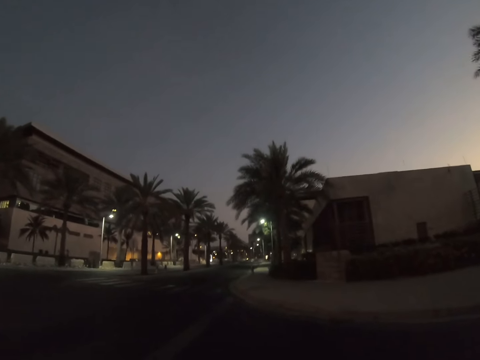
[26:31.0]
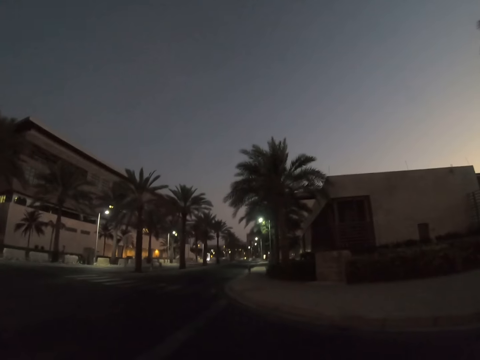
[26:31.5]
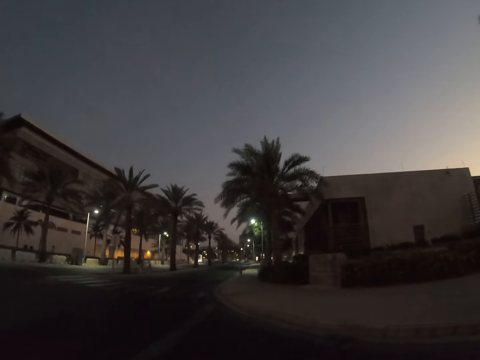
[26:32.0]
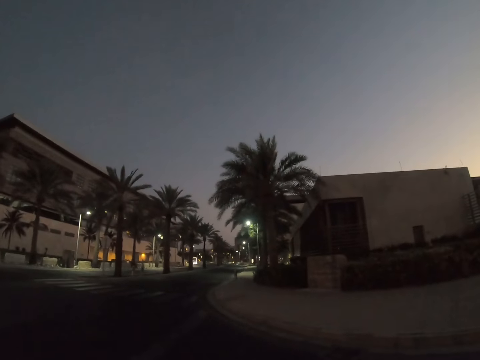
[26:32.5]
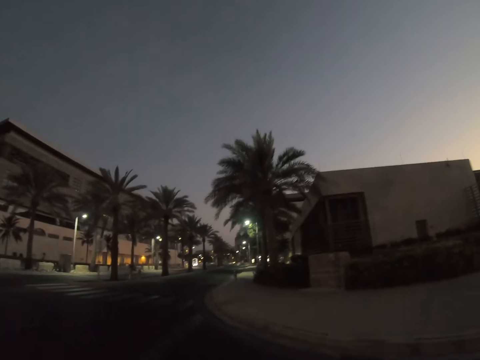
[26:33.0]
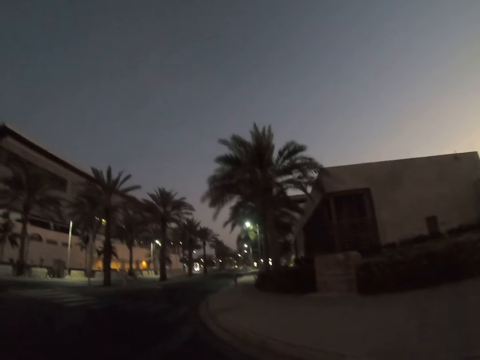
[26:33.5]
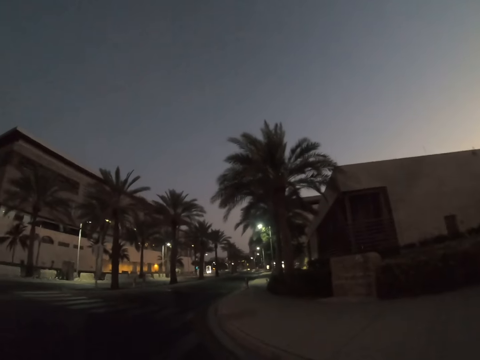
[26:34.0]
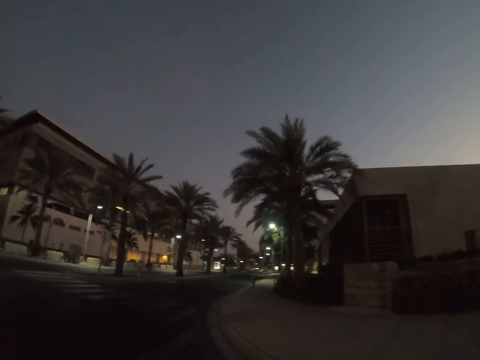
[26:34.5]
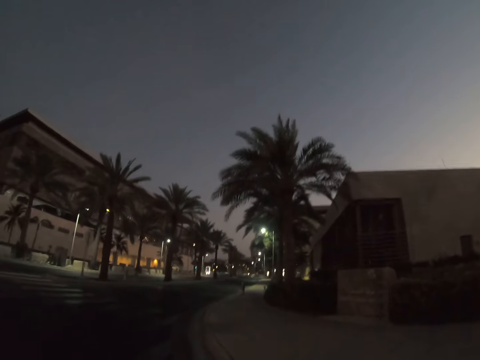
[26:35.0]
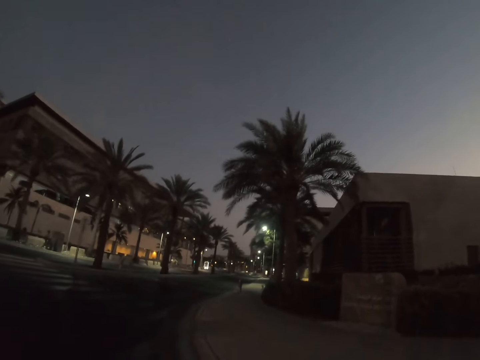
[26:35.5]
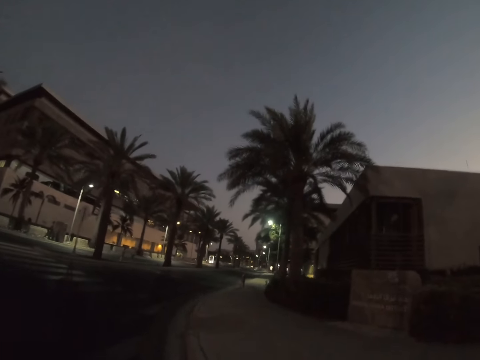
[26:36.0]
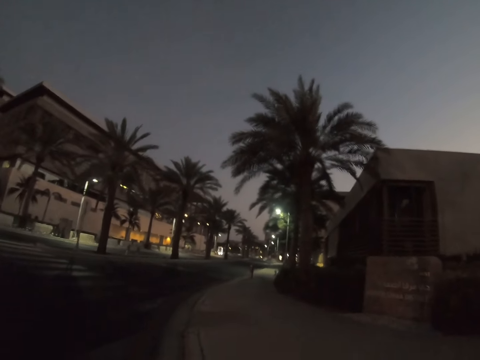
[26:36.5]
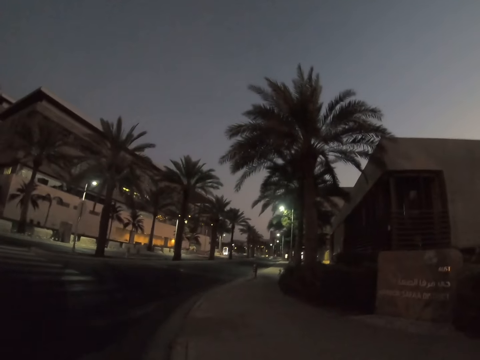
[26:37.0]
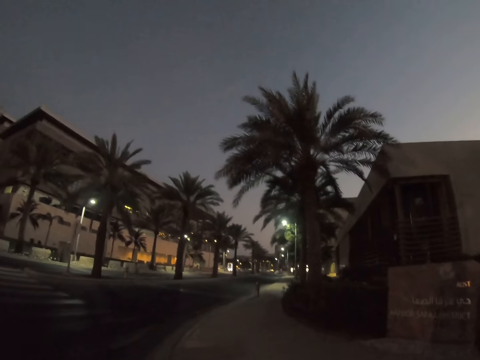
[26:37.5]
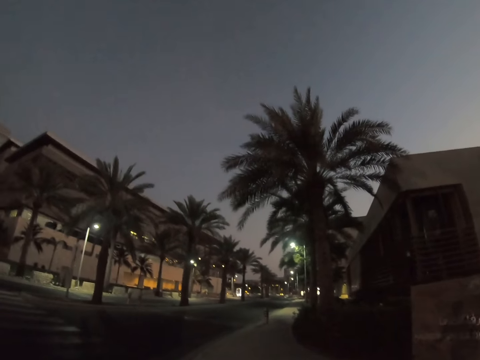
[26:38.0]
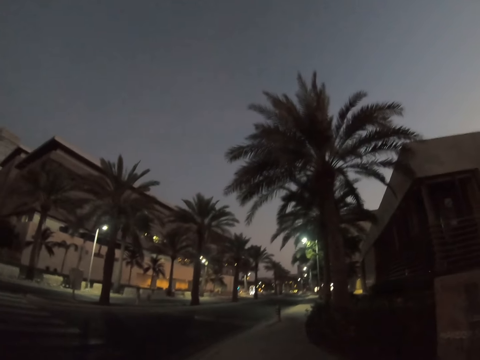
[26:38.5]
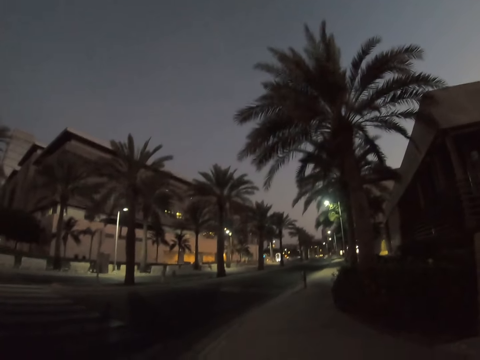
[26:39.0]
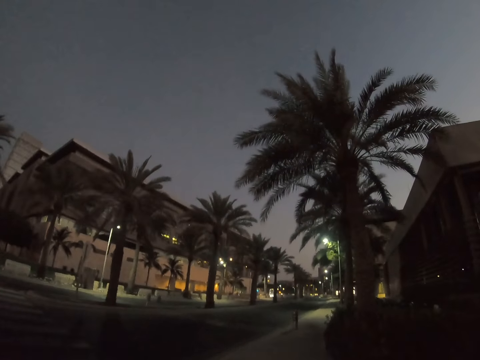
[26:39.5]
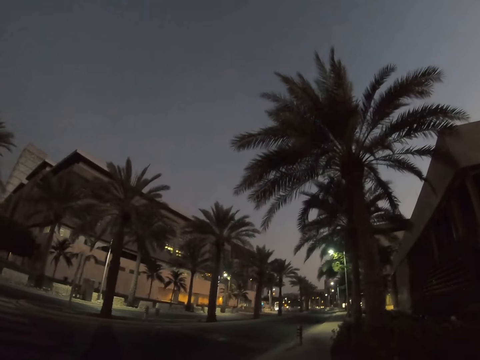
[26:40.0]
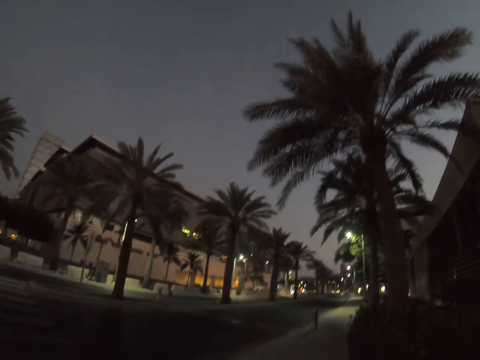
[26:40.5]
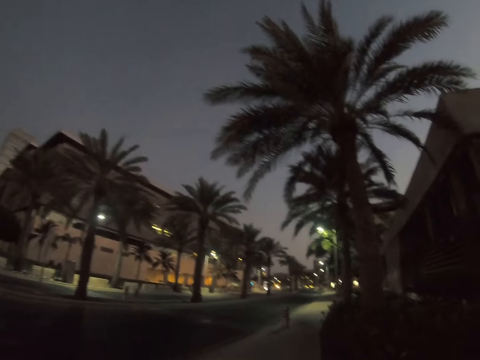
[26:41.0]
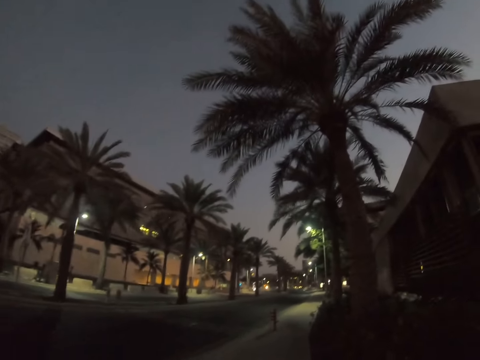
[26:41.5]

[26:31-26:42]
The camera wearer walks across the road. They walk on a sidewalk.

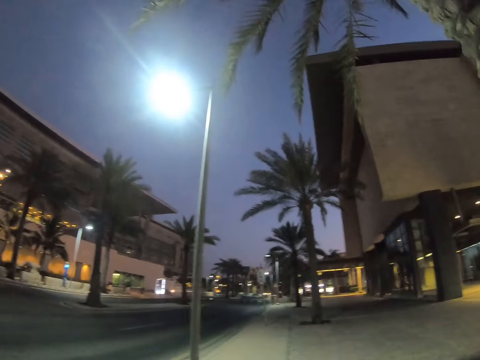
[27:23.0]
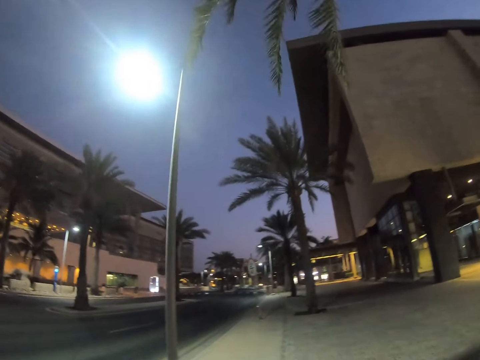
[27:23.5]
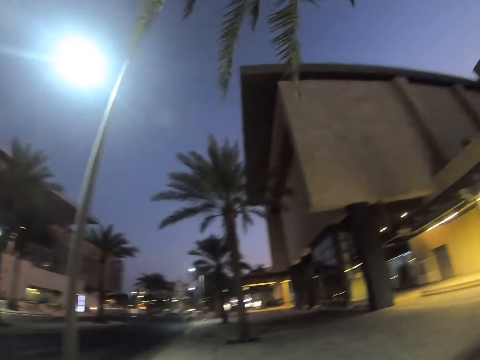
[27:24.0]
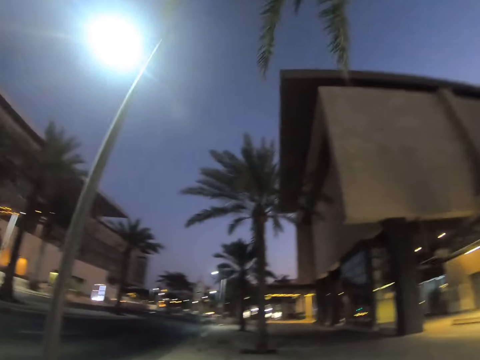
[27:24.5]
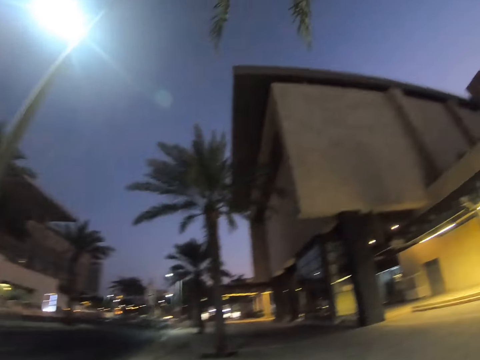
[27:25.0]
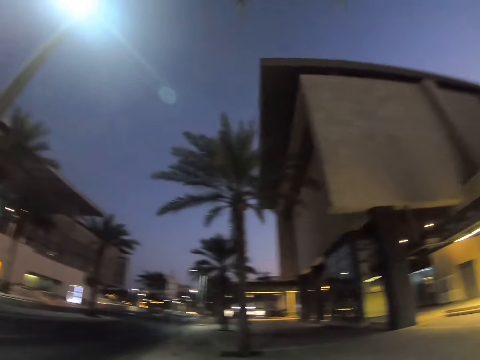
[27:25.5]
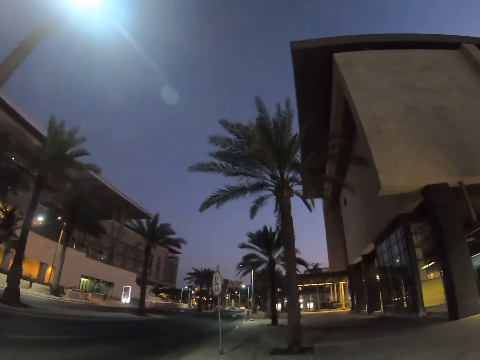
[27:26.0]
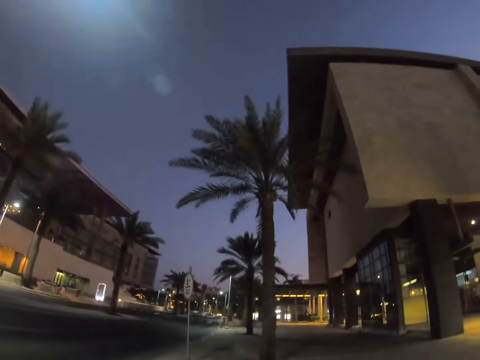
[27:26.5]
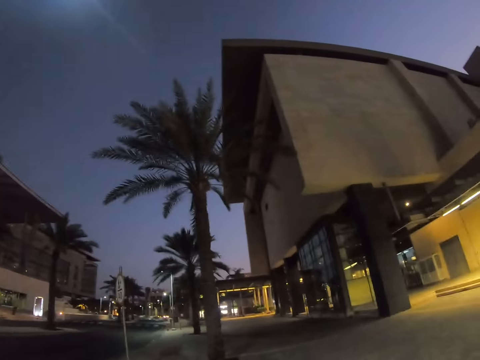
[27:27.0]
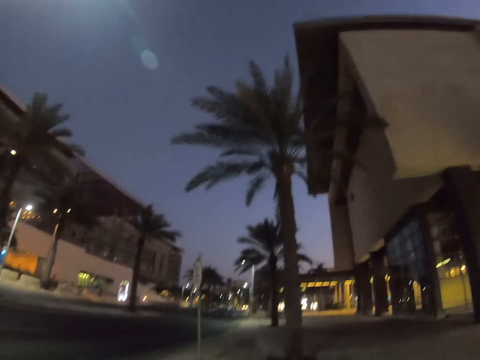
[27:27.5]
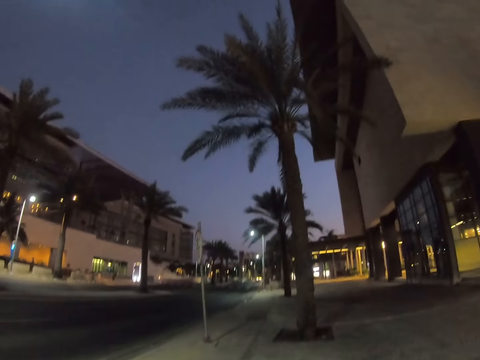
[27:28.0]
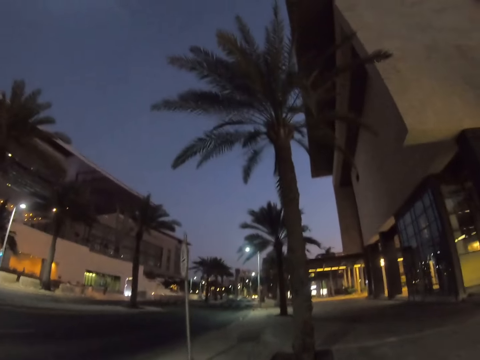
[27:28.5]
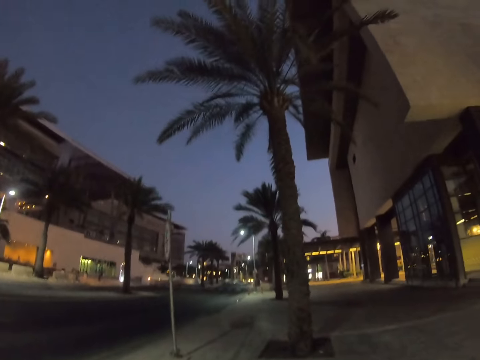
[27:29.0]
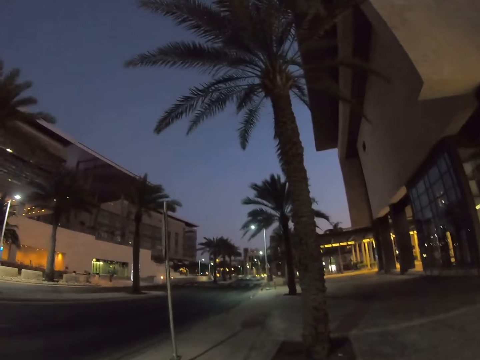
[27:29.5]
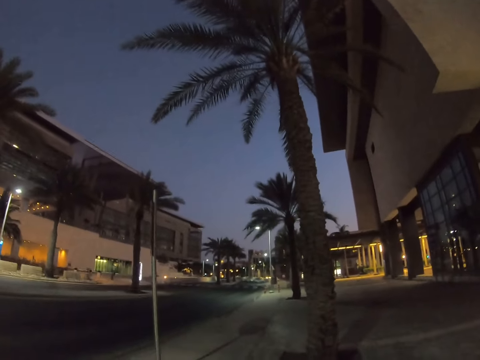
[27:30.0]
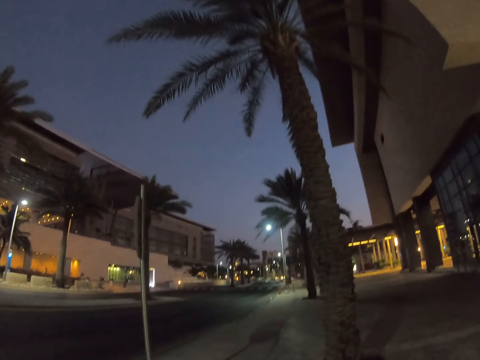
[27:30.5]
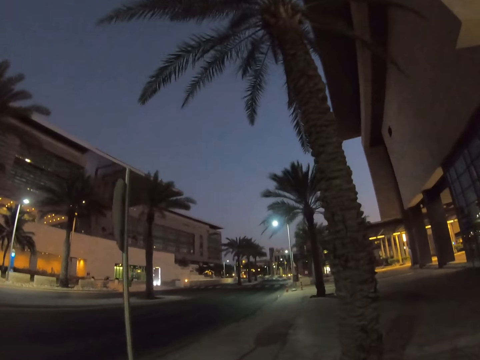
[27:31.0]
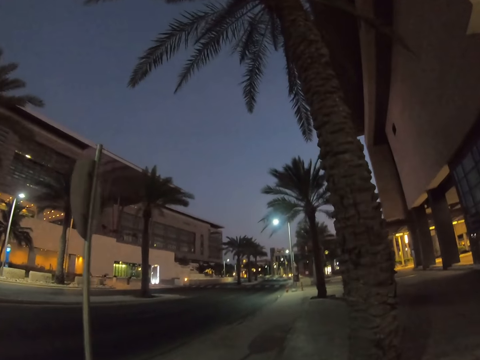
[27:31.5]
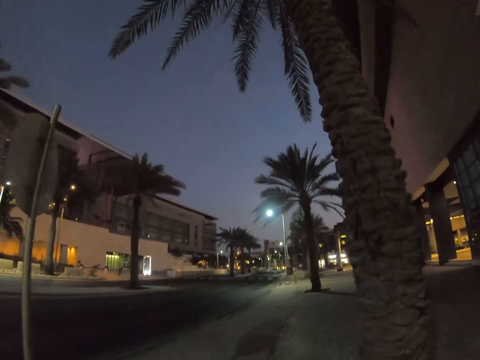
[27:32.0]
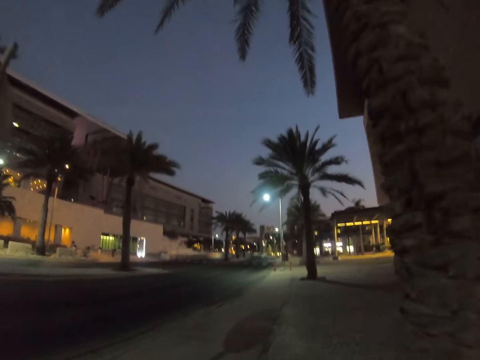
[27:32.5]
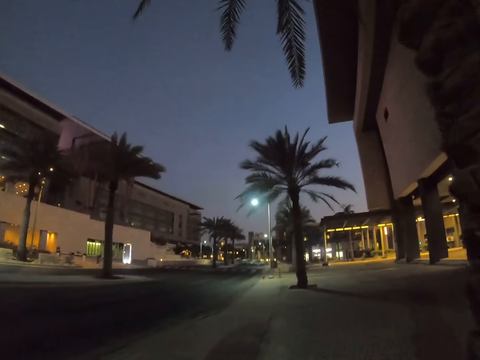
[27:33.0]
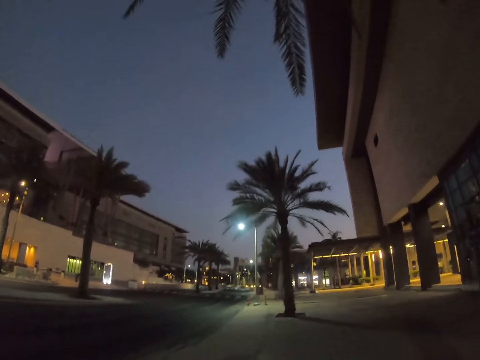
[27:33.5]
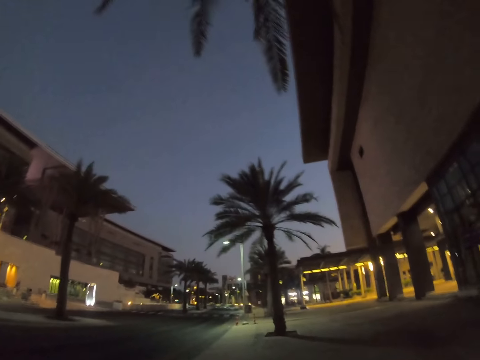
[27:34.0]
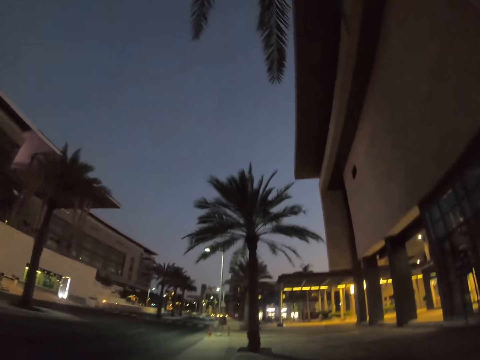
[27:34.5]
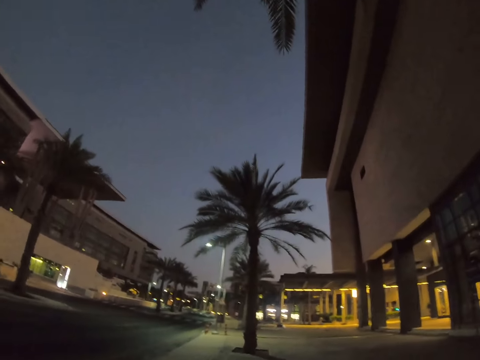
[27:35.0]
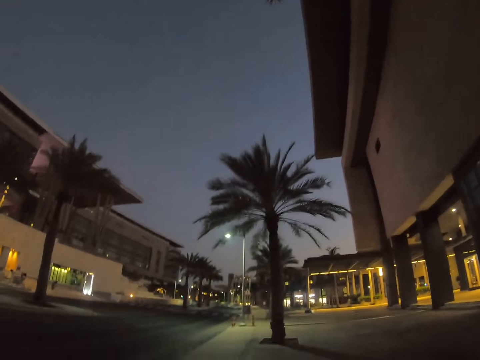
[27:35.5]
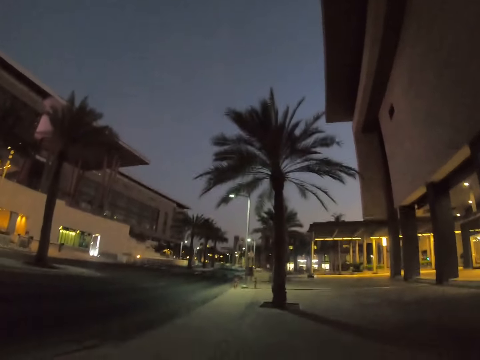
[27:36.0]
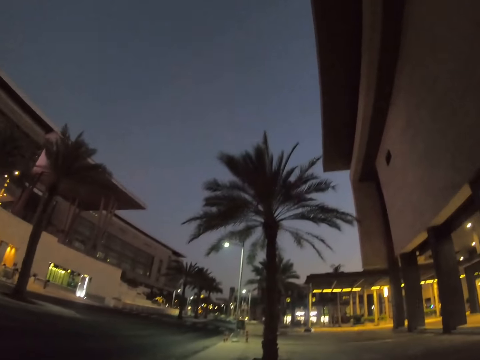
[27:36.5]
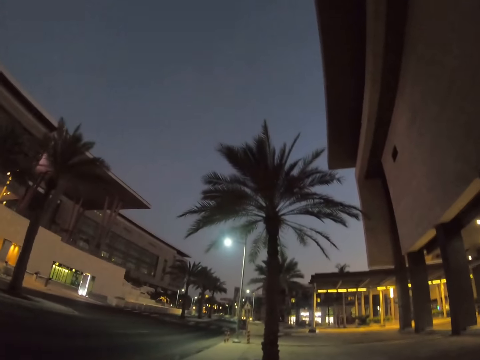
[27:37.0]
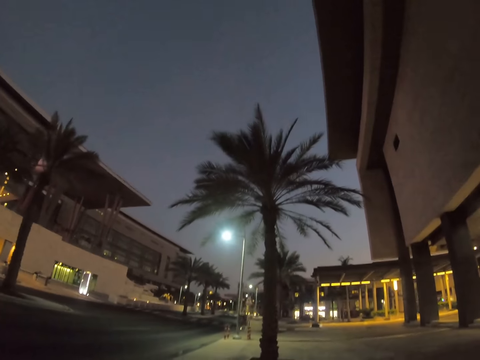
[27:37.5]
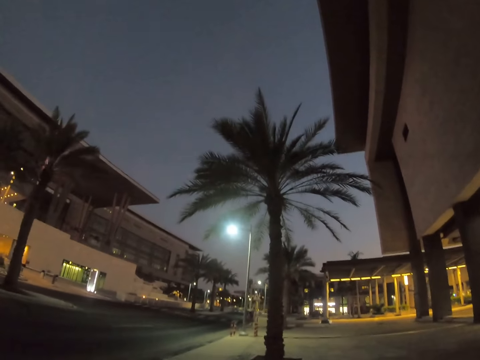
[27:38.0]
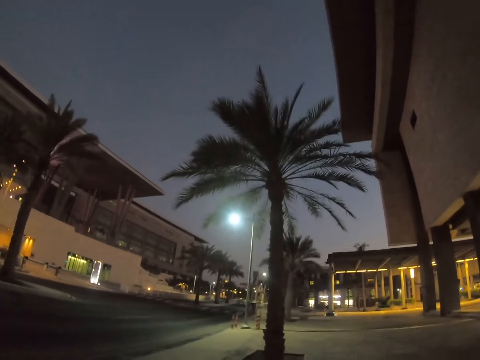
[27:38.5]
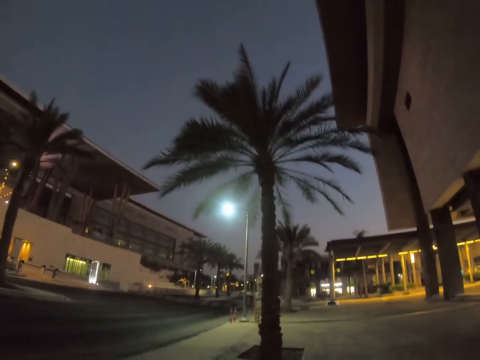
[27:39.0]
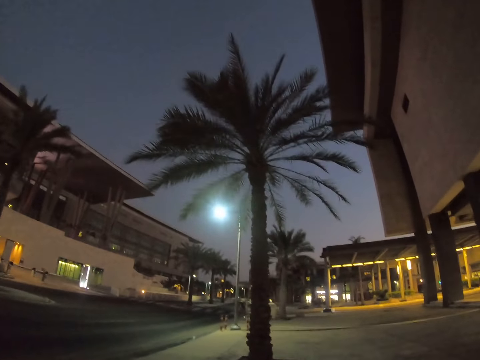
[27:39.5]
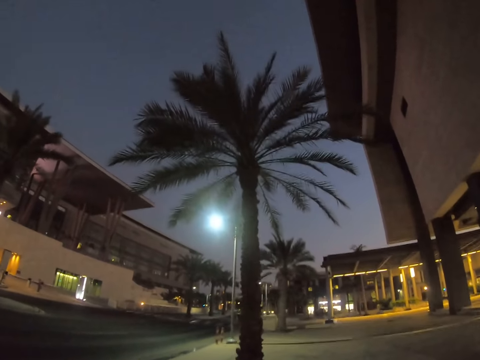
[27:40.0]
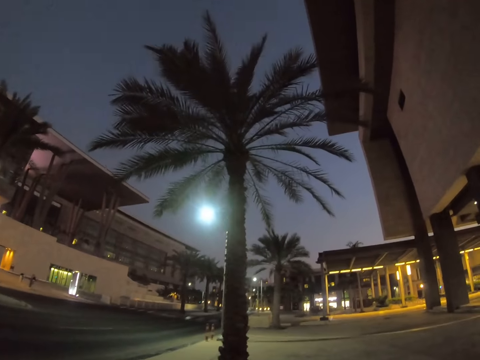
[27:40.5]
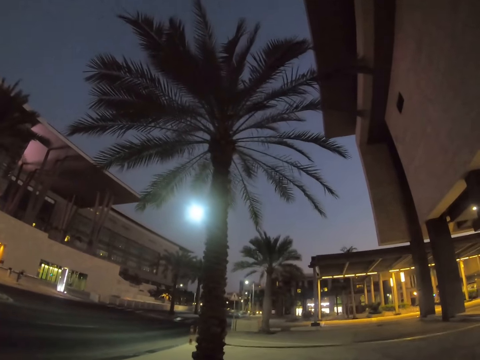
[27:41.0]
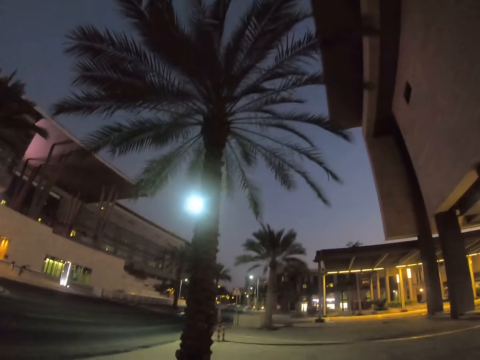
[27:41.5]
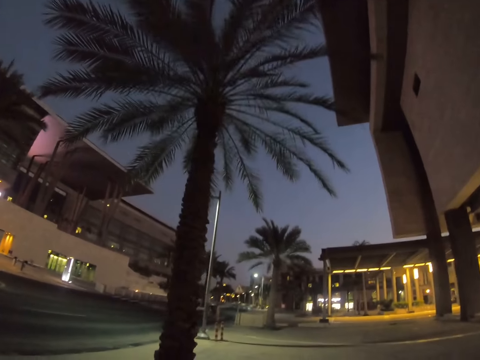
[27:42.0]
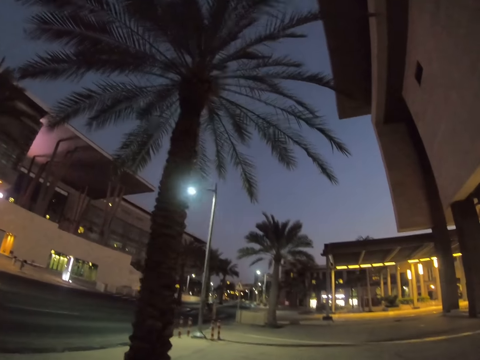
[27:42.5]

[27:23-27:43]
The camera wearer looks around the buildings. They walk around a sidewalk.
